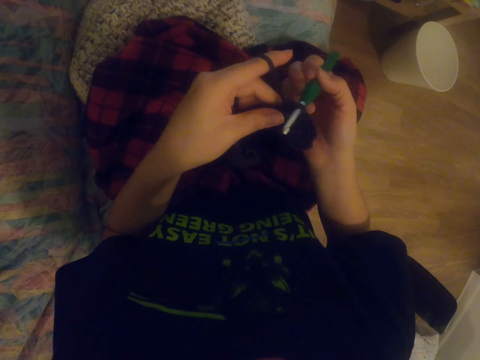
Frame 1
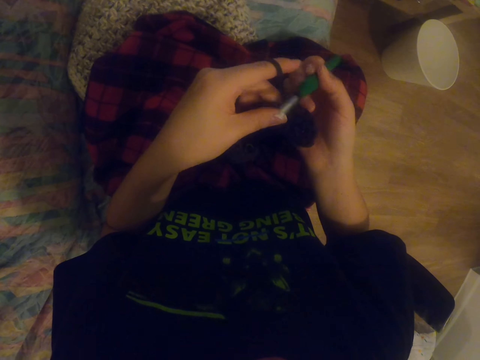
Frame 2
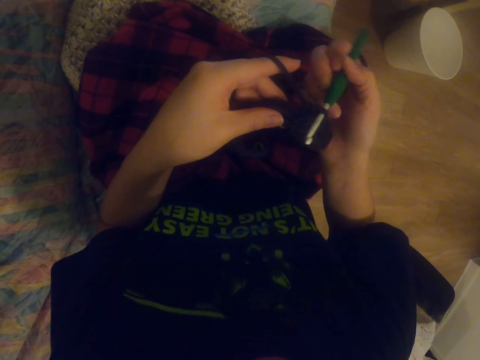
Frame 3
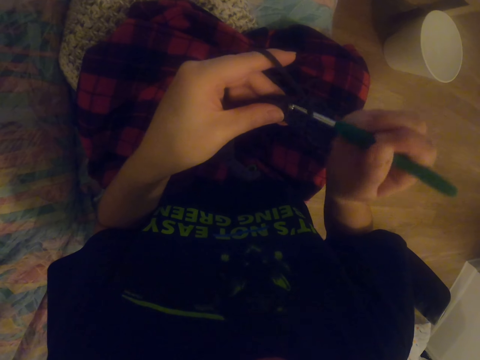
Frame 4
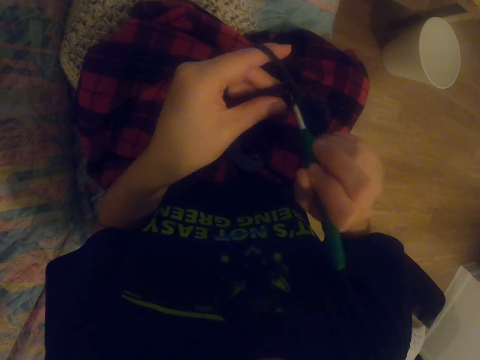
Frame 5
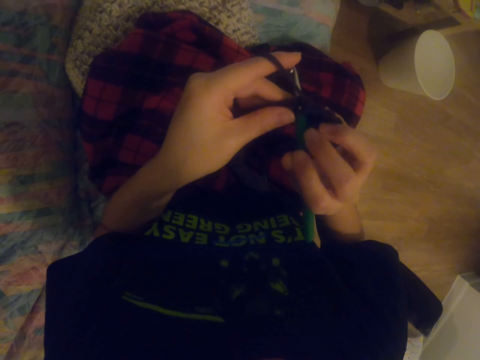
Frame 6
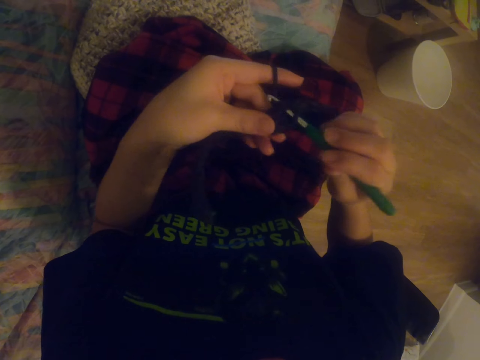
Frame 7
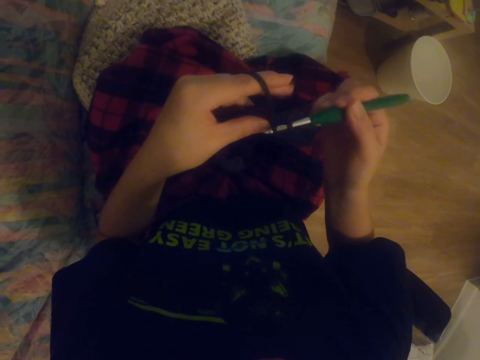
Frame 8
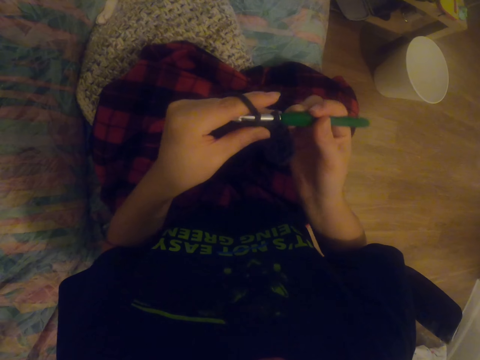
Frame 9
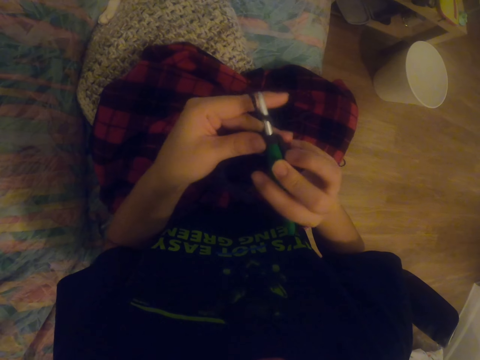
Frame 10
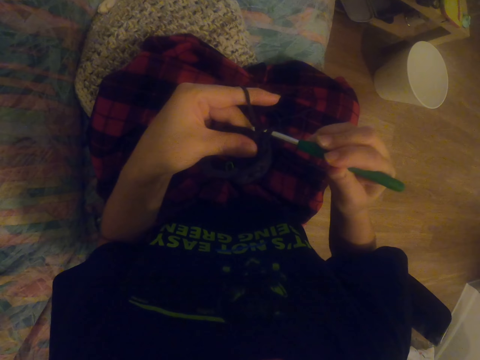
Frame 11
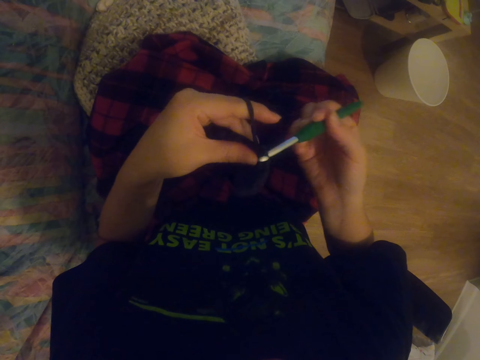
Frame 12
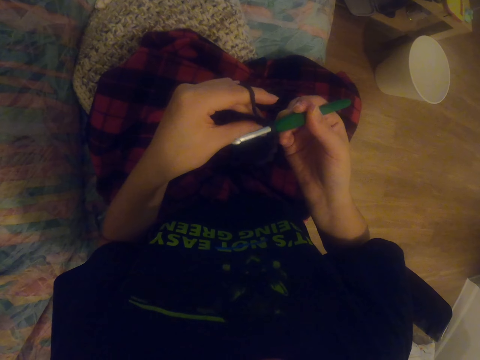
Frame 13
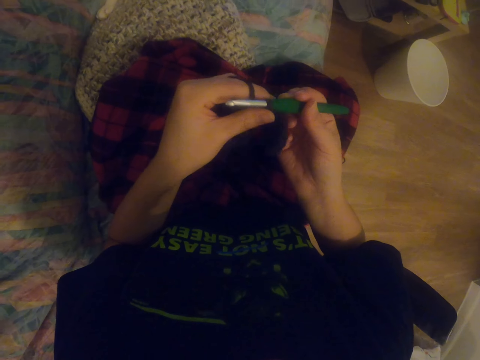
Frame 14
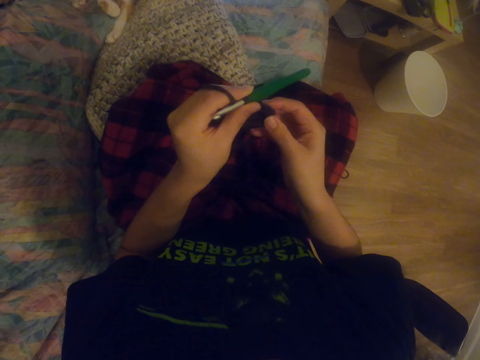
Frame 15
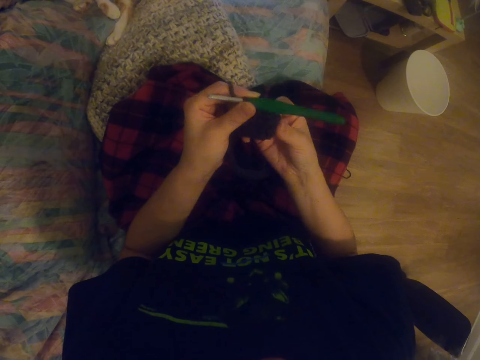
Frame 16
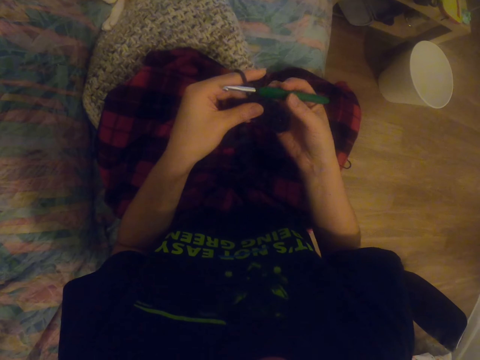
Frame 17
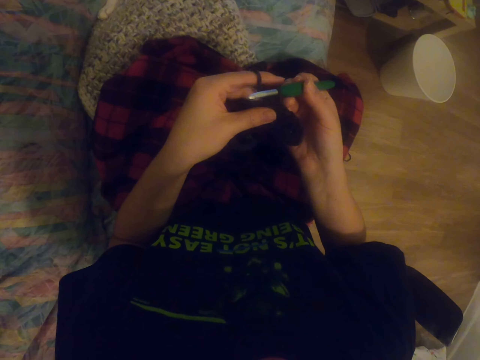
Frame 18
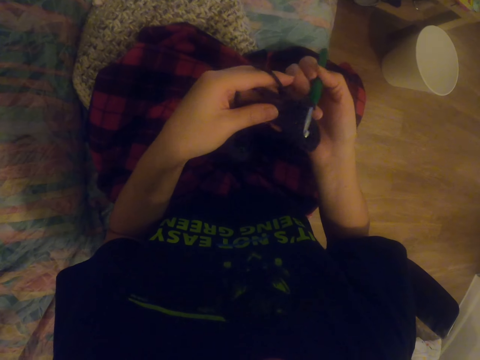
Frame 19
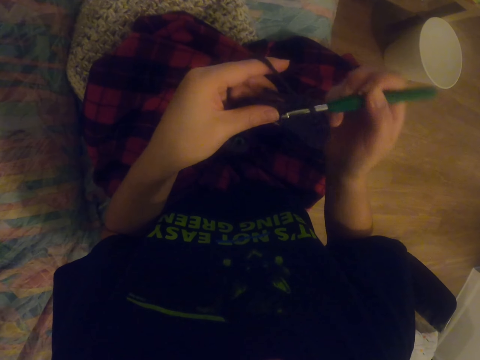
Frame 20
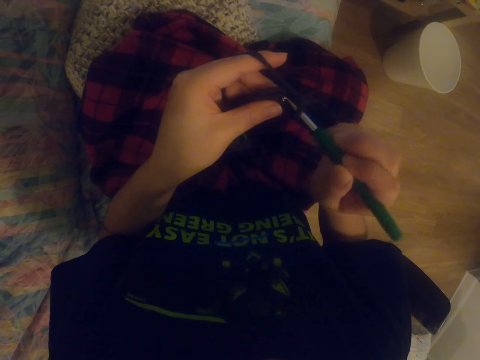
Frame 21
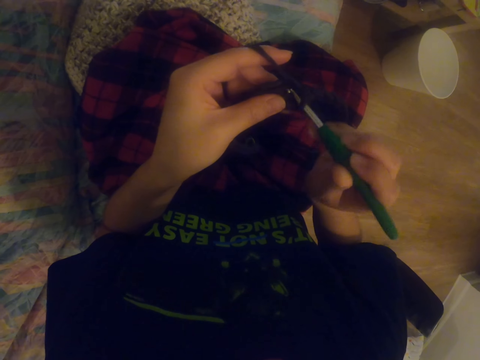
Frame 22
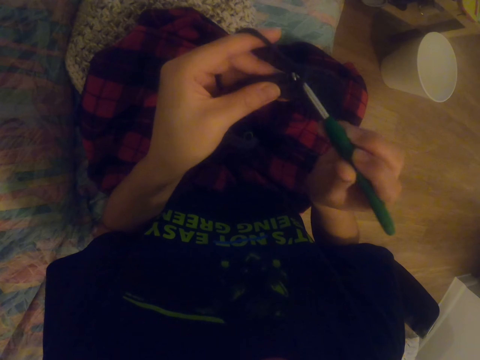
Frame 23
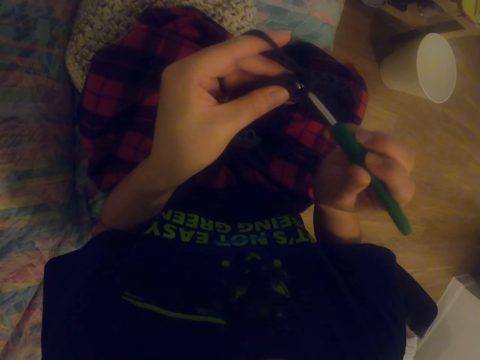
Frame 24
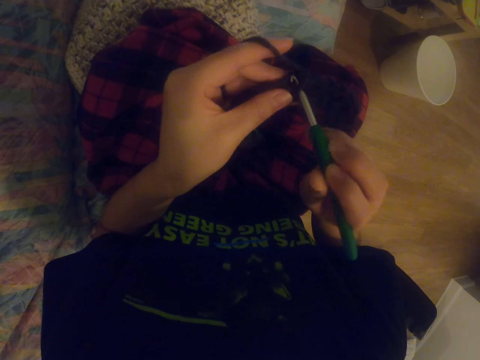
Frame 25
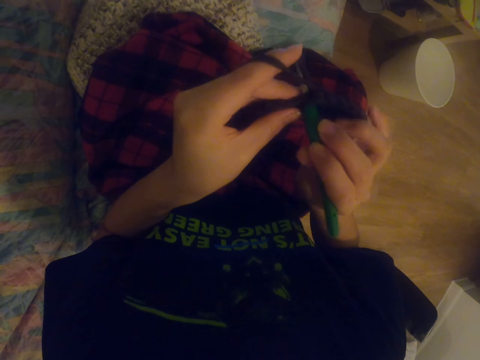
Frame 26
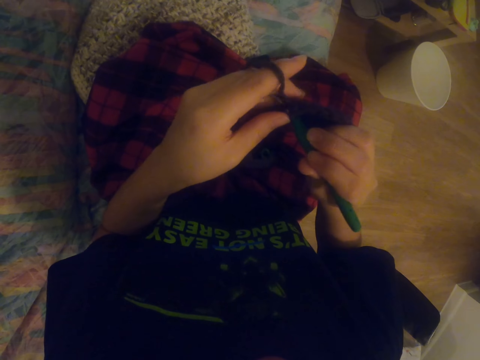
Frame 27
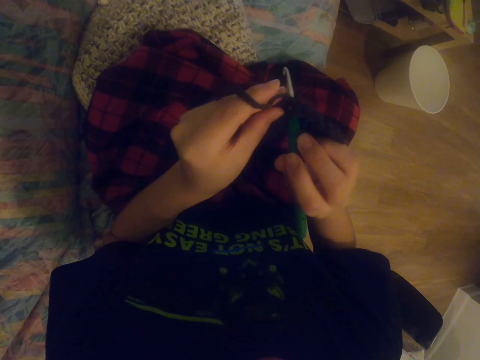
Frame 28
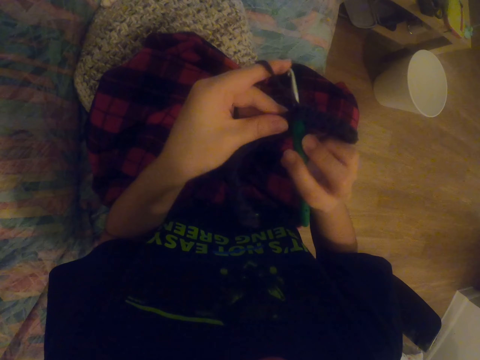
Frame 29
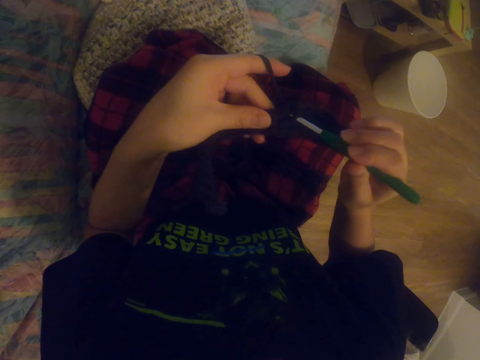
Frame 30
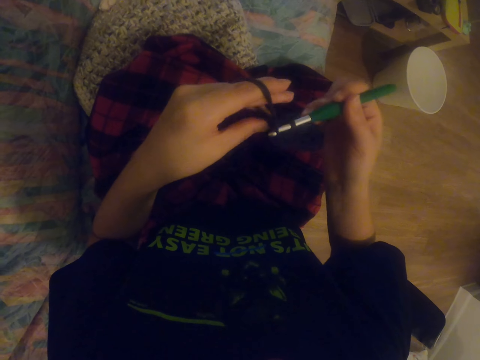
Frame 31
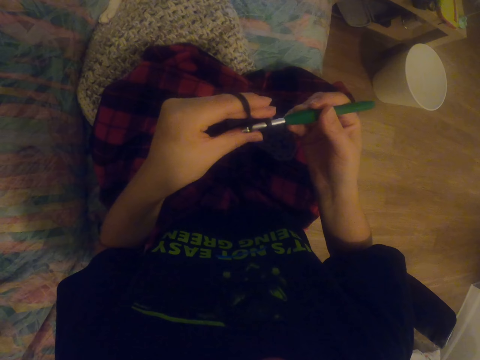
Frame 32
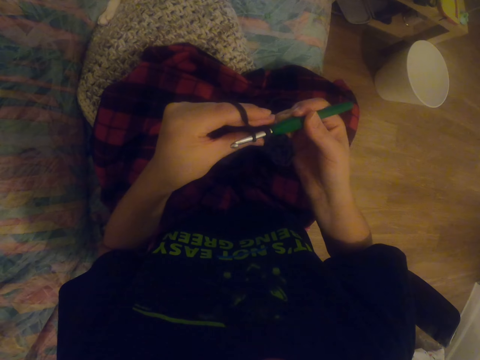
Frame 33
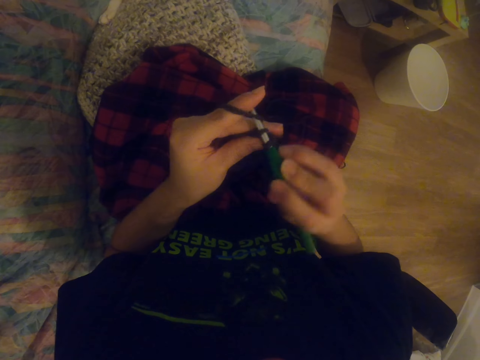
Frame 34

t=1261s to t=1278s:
The camera wearer knits the garment with the knitting needle. They stretch the fabric. They hold the garment. They knit the garment with the knitting needle. They knit the garment with the knitting needle again.

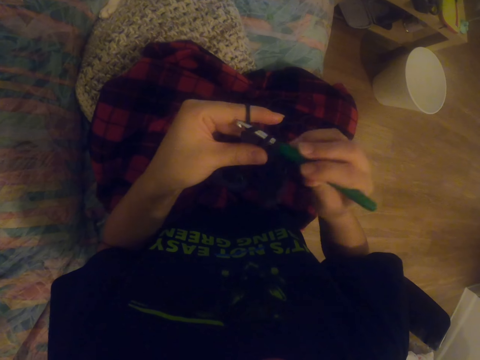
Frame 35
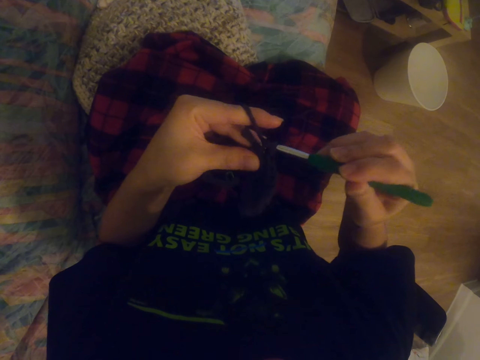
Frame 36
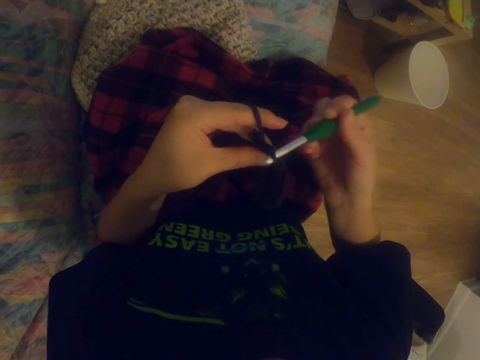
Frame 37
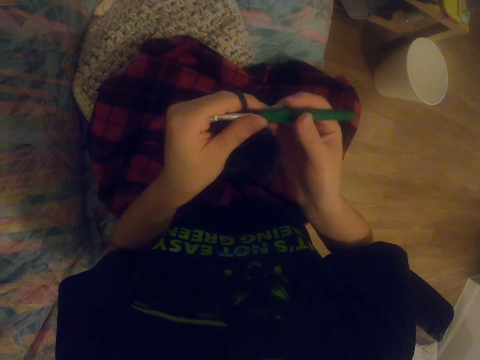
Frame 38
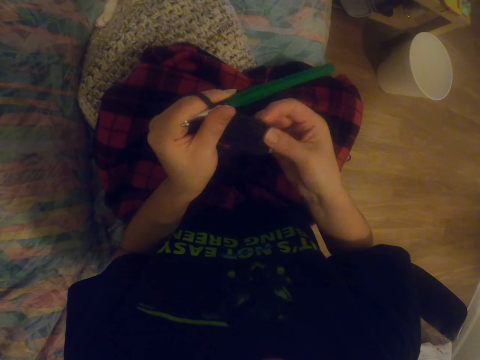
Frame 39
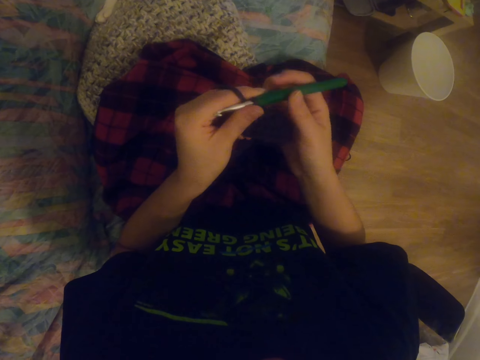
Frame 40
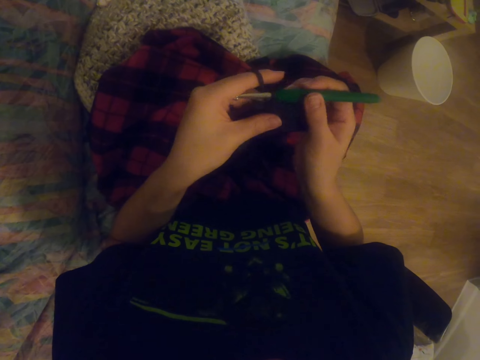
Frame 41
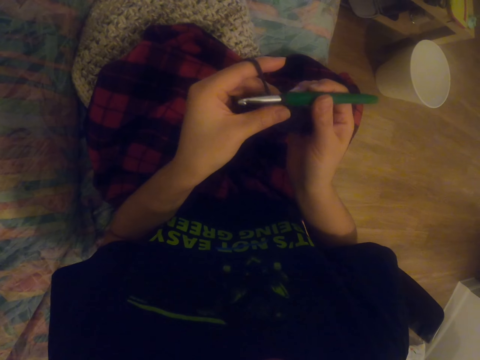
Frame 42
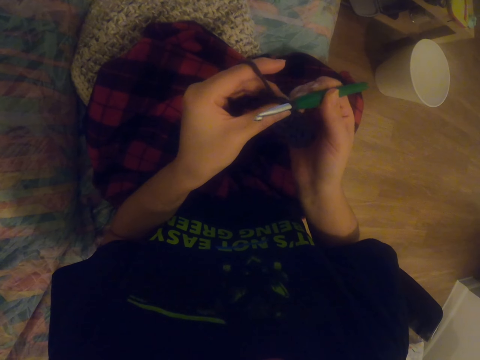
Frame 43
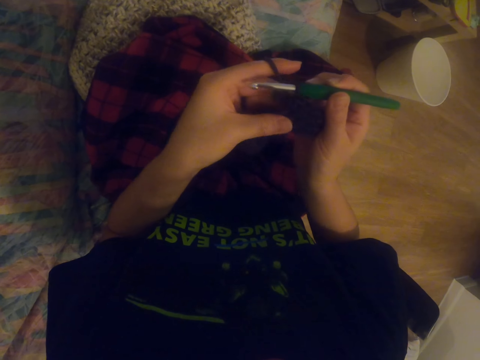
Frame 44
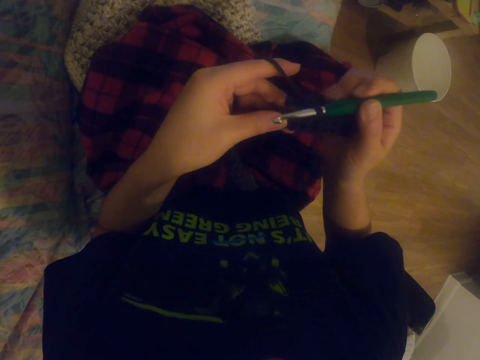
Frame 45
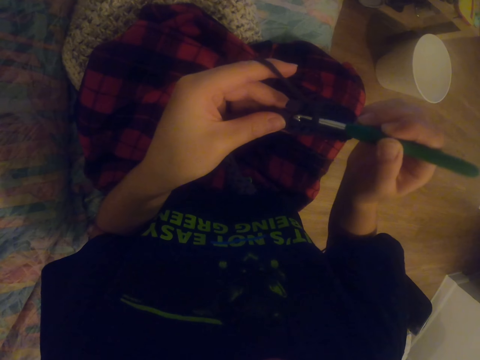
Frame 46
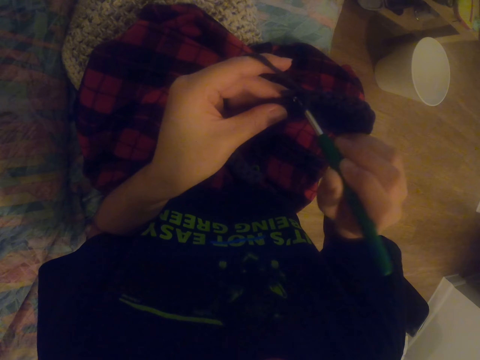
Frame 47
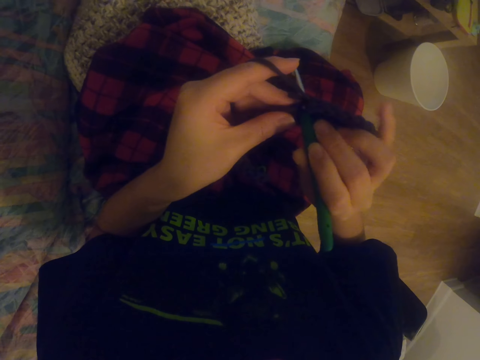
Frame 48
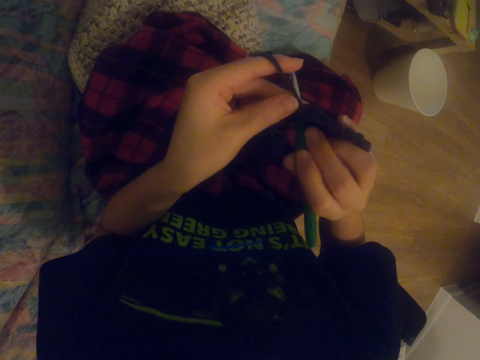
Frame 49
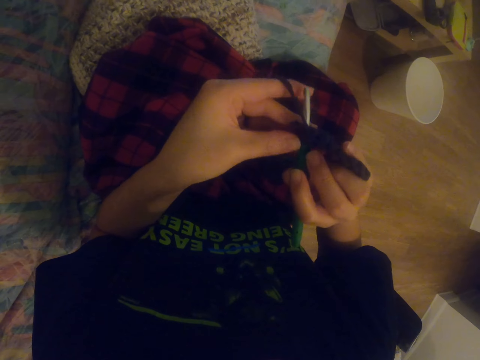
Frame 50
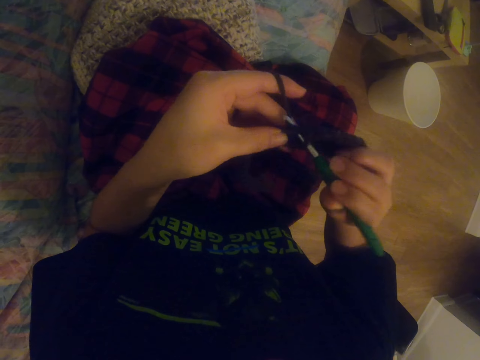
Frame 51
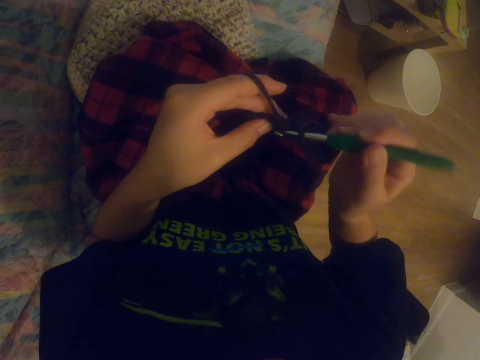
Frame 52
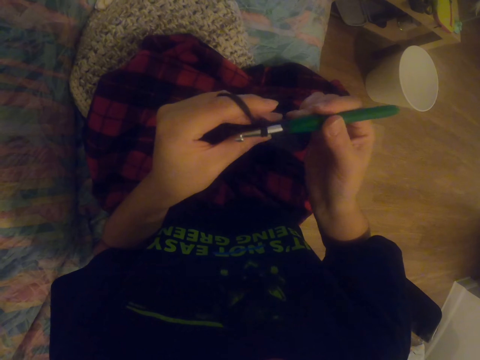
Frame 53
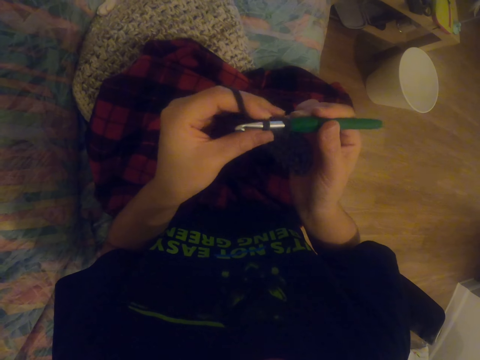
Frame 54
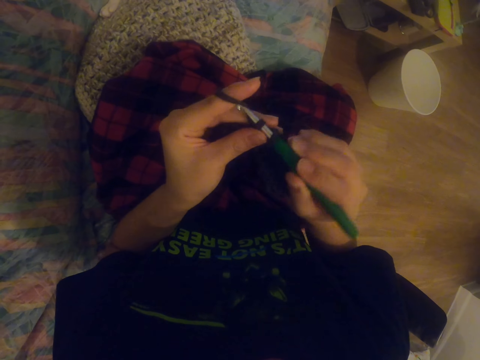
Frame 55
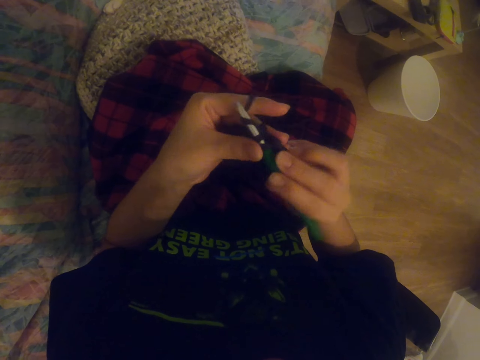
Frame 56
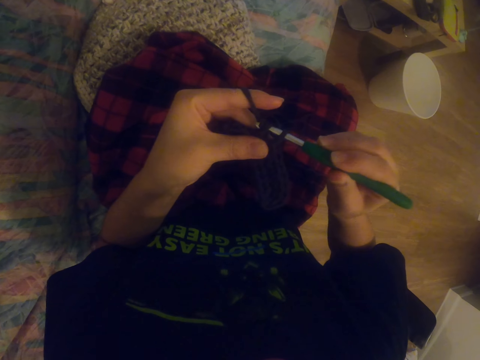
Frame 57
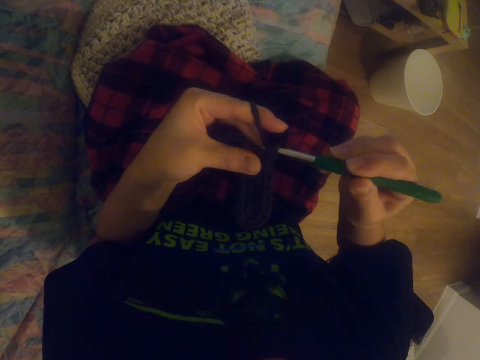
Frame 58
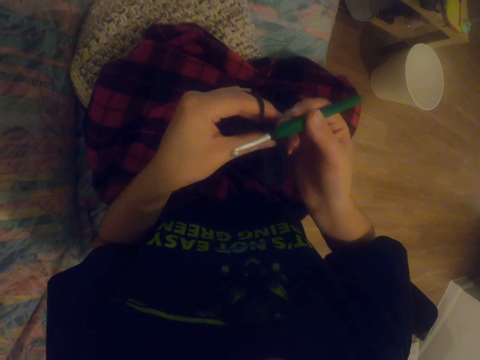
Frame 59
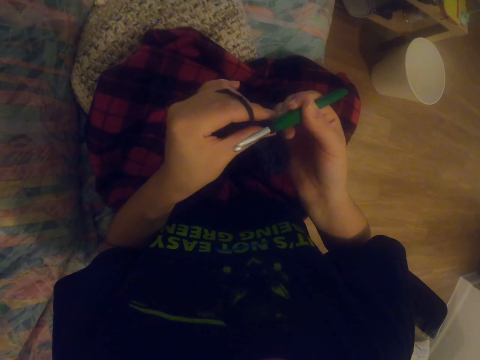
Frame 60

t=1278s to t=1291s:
The camera wearer stretches the fabric. They knit the garment with the knitting needle. They knit the garment with the knitting needle again.
